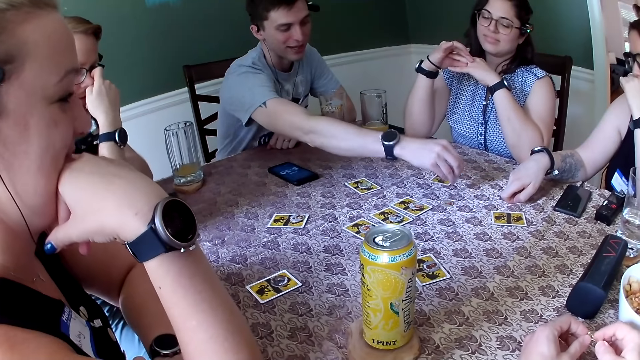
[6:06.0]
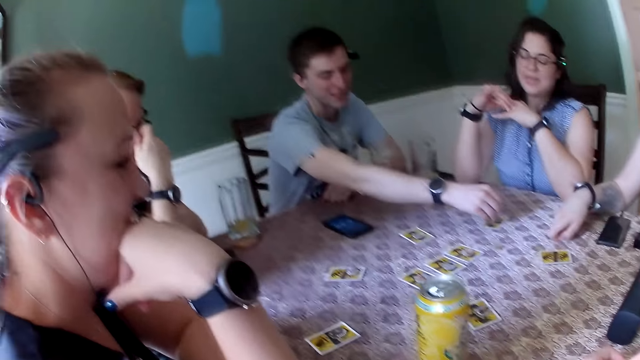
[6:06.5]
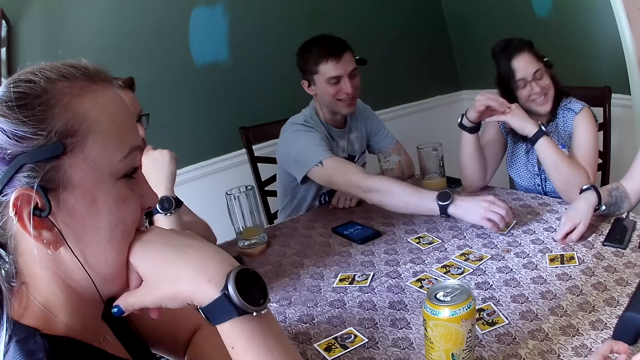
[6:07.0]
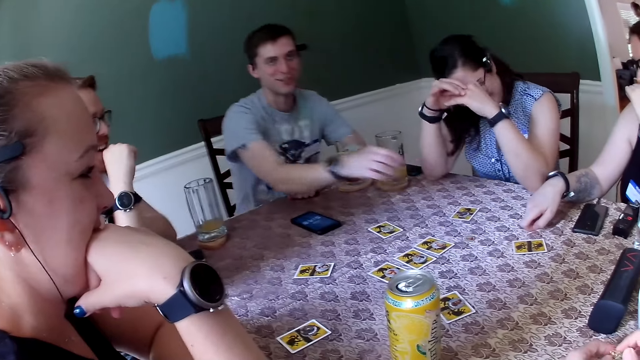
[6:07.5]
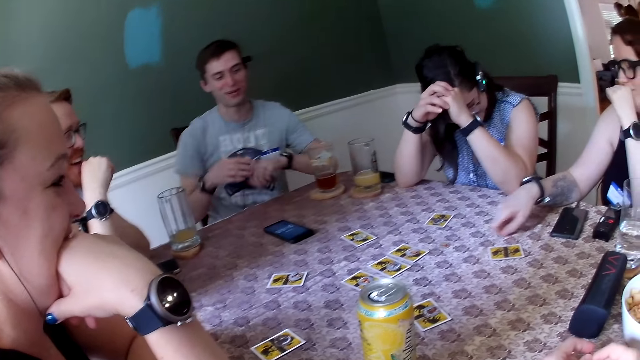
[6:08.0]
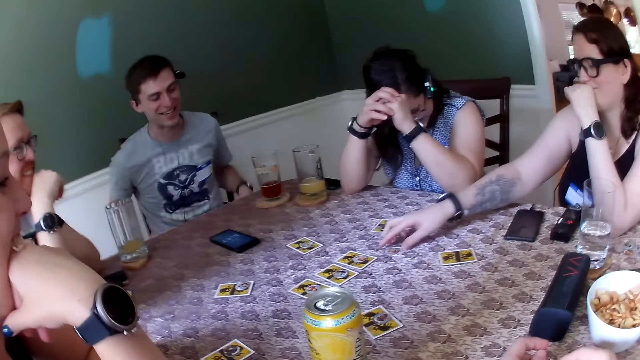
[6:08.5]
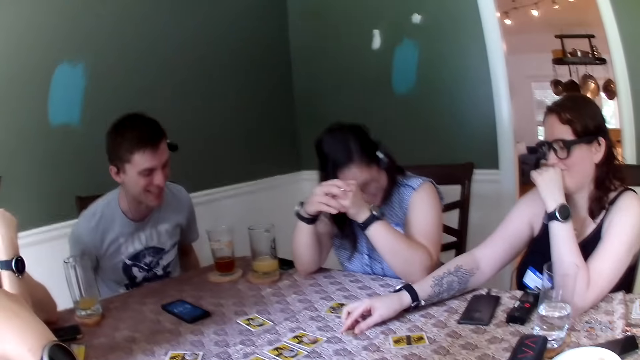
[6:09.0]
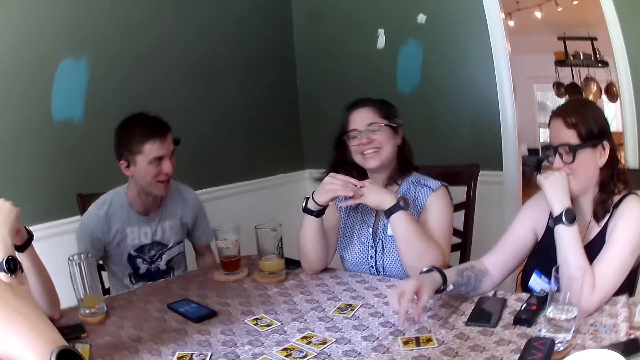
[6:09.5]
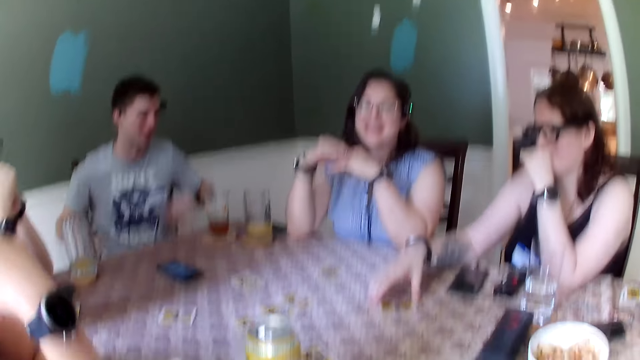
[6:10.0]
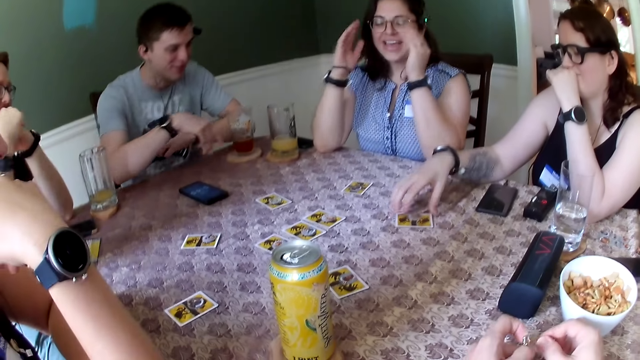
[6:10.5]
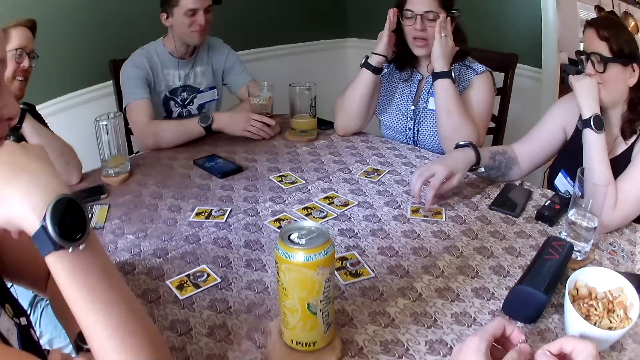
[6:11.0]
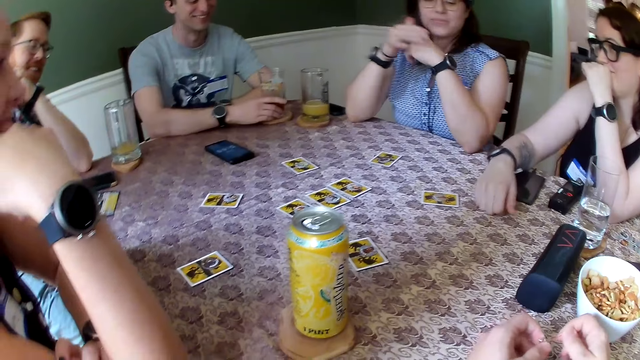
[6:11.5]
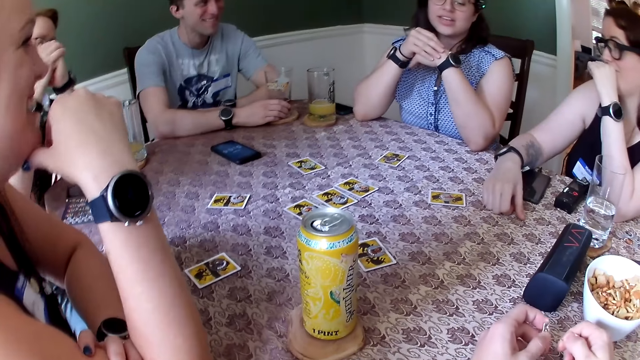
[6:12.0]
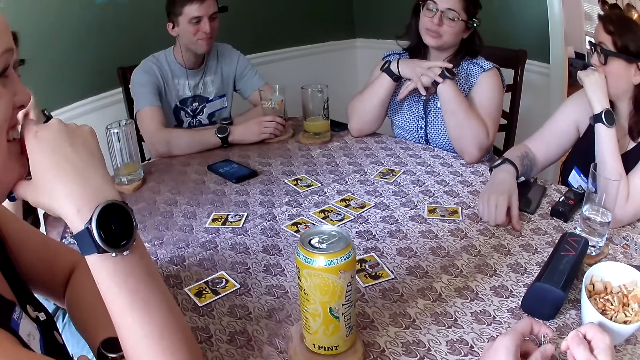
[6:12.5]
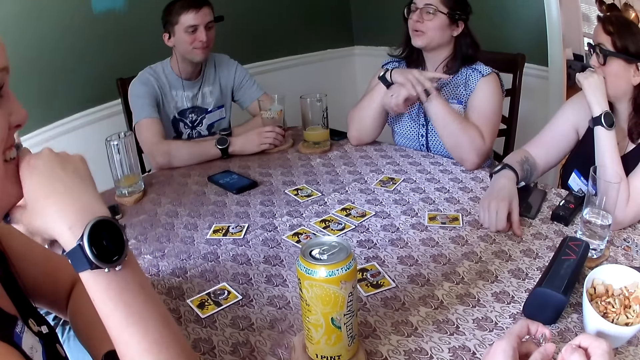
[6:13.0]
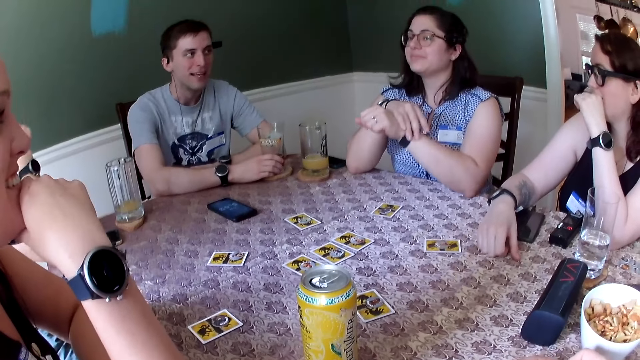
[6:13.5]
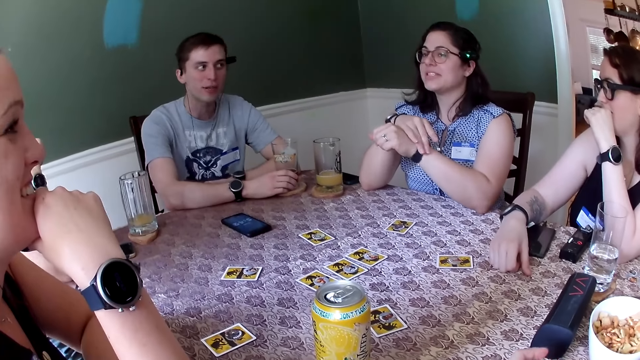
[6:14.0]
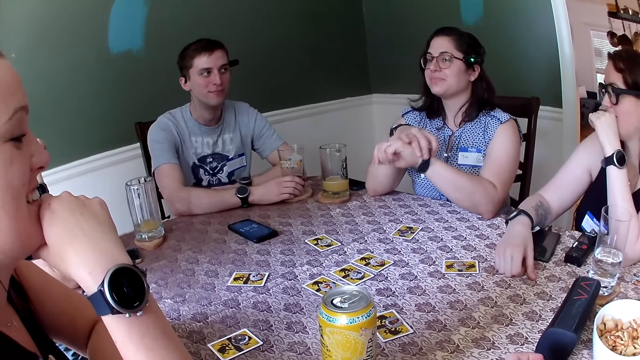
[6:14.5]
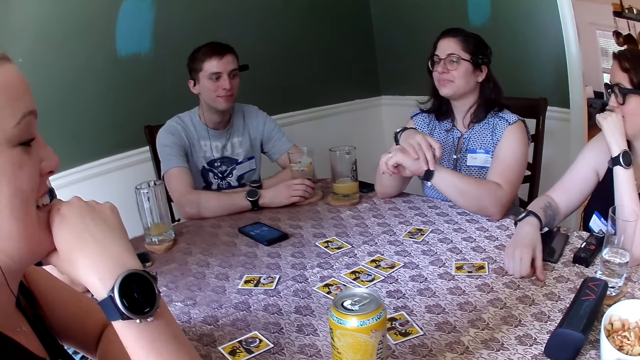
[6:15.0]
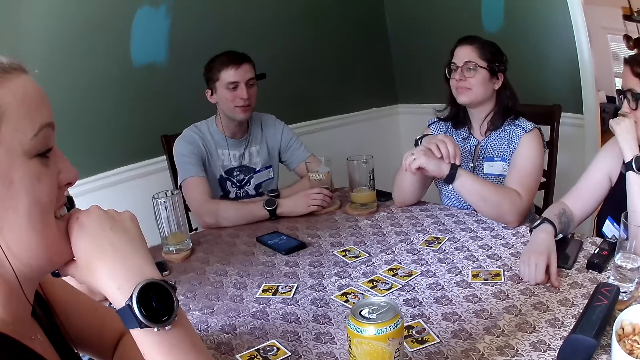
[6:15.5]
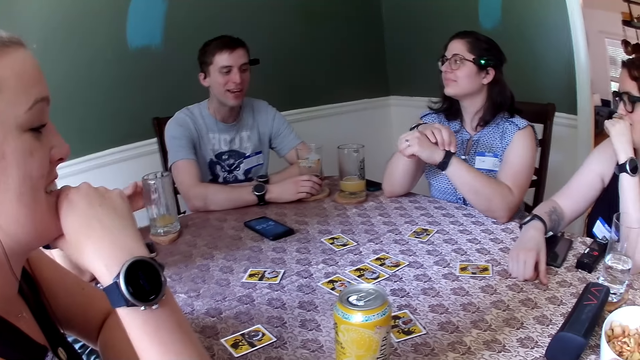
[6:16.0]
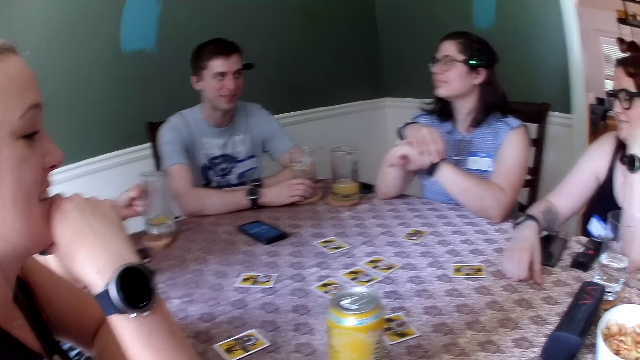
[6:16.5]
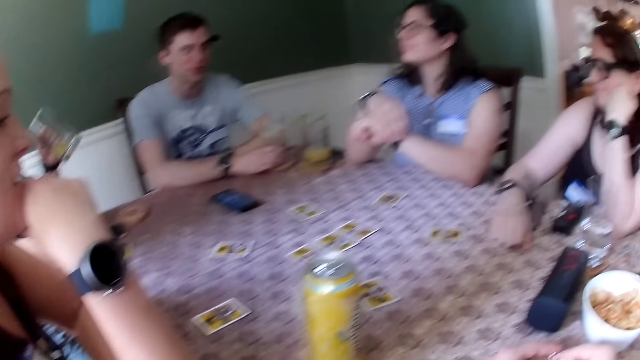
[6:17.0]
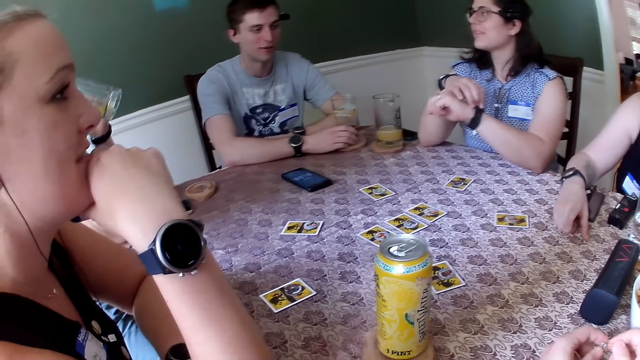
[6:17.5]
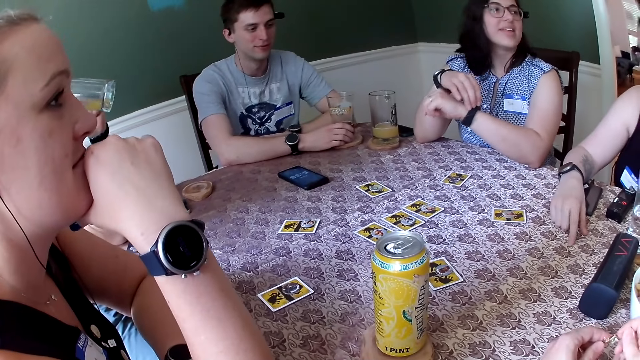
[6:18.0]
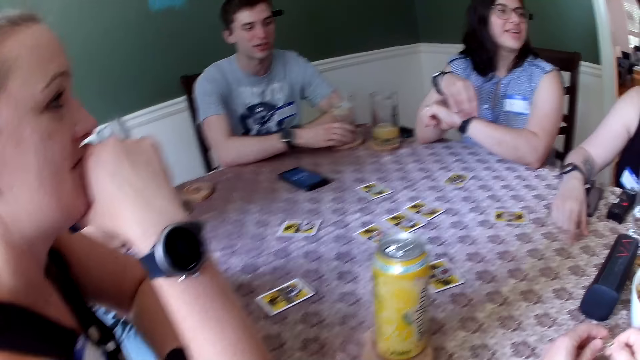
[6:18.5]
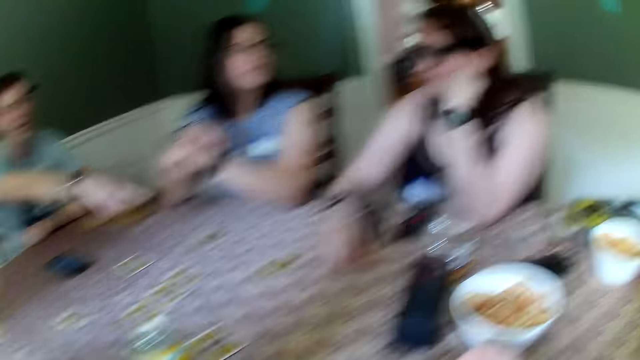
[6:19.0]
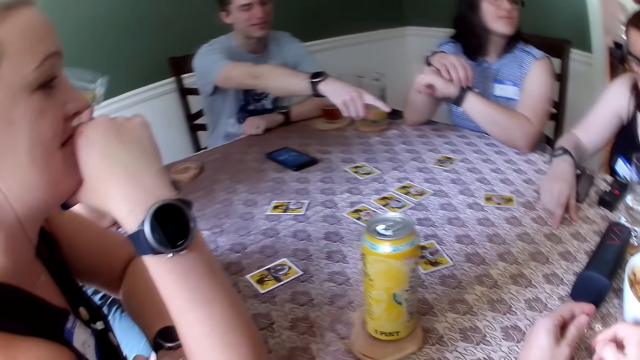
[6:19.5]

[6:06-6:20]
The man drops the chip on the table with his right hand. The woman adjusts the chip on the table with her right hand and adjusts the card on the table with her right hand. The first man holds the cup on the table with his right hand. Another man picks the cup from the table with his left hand.

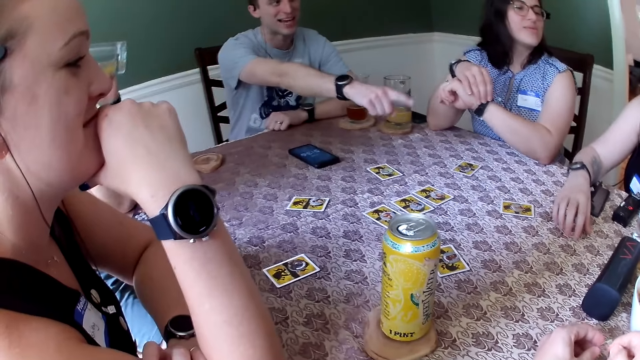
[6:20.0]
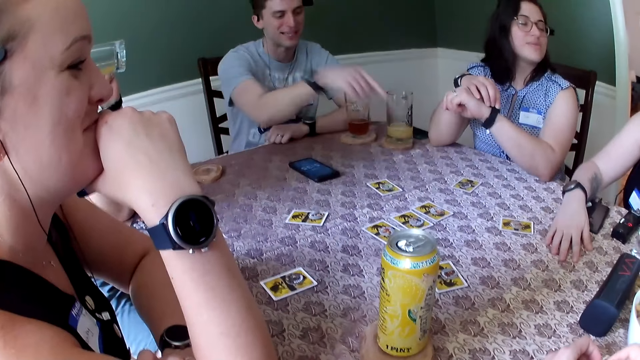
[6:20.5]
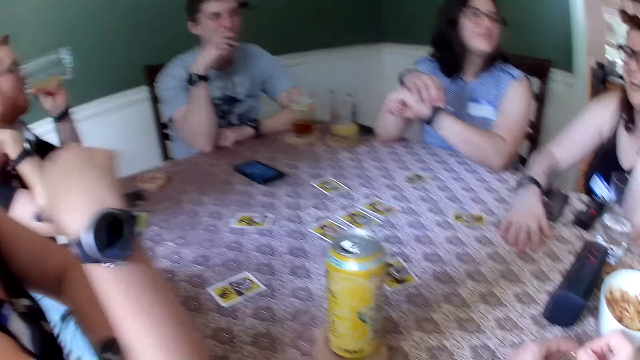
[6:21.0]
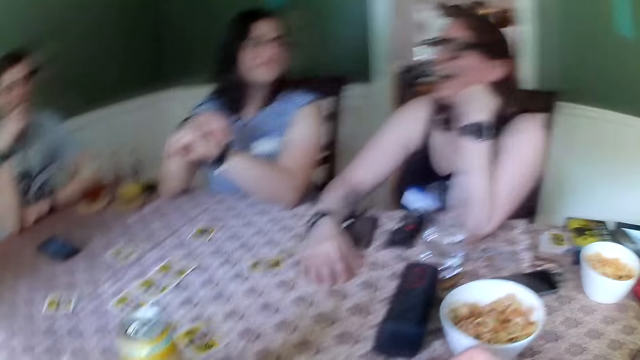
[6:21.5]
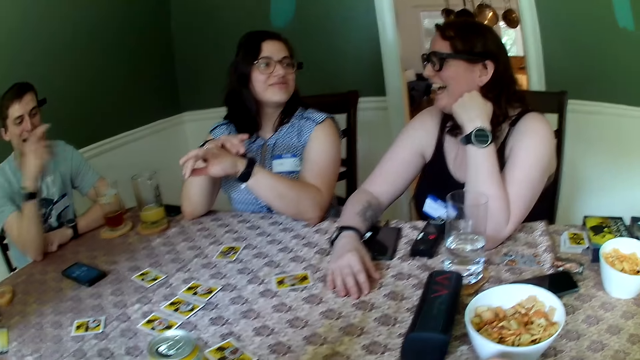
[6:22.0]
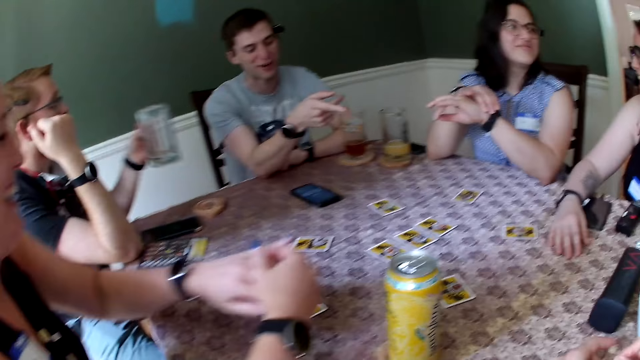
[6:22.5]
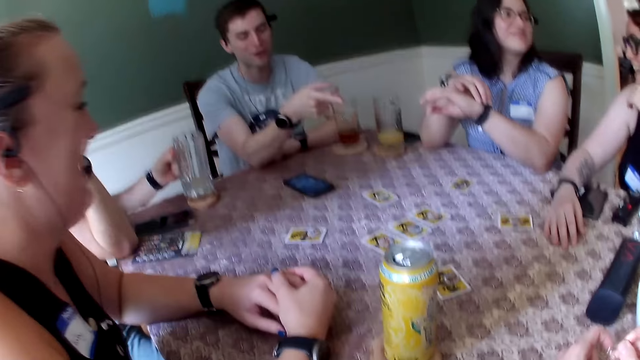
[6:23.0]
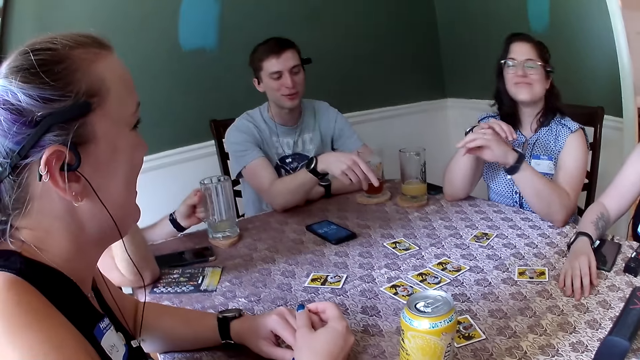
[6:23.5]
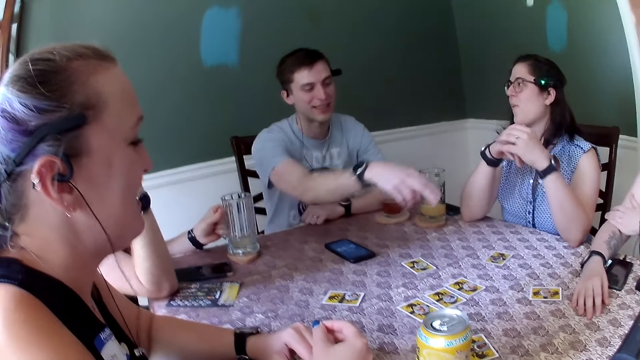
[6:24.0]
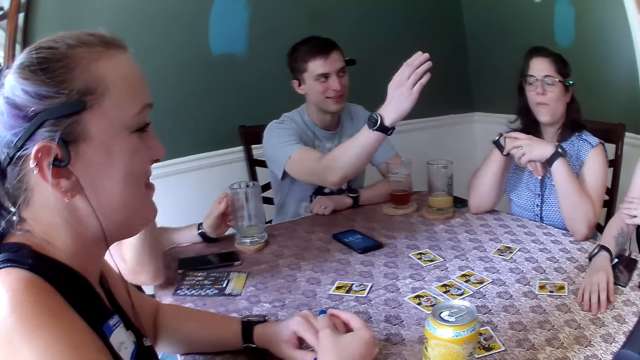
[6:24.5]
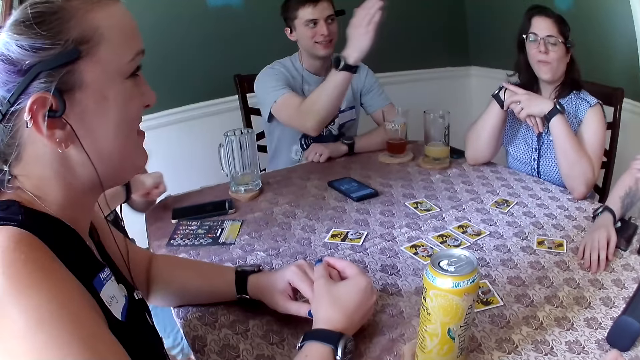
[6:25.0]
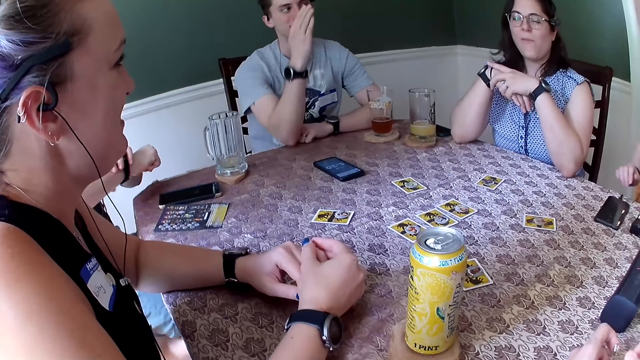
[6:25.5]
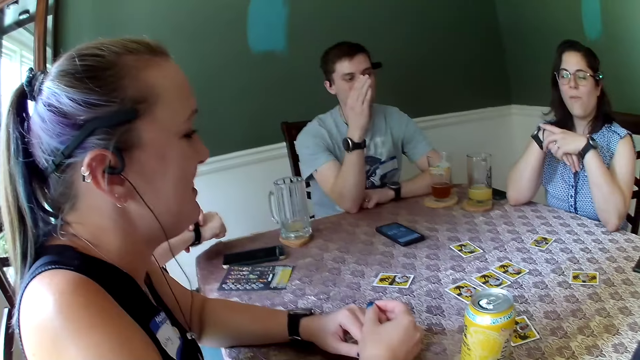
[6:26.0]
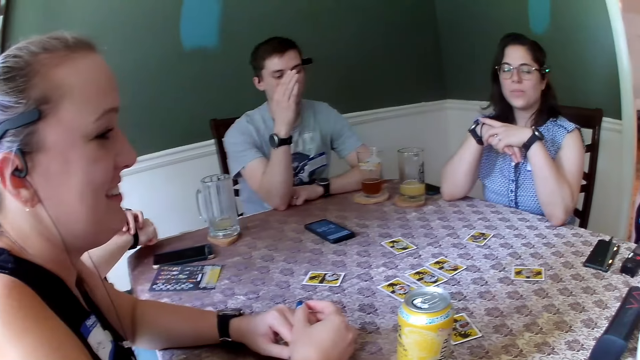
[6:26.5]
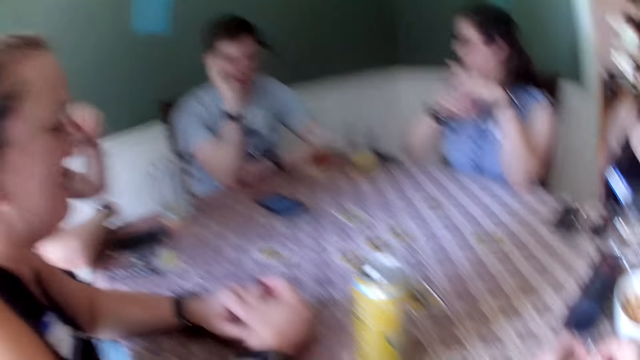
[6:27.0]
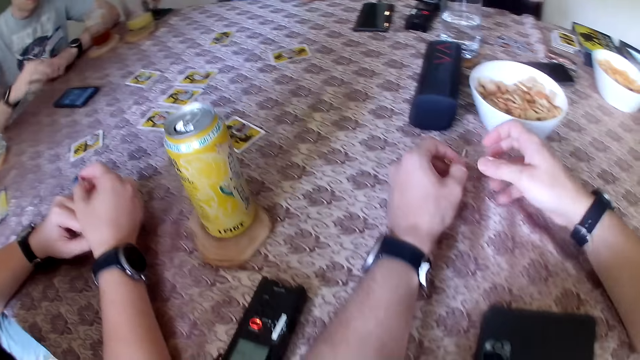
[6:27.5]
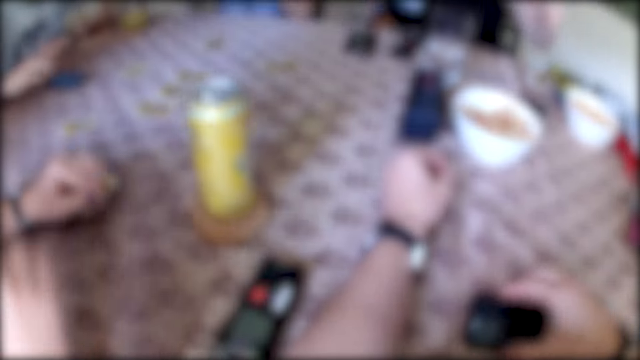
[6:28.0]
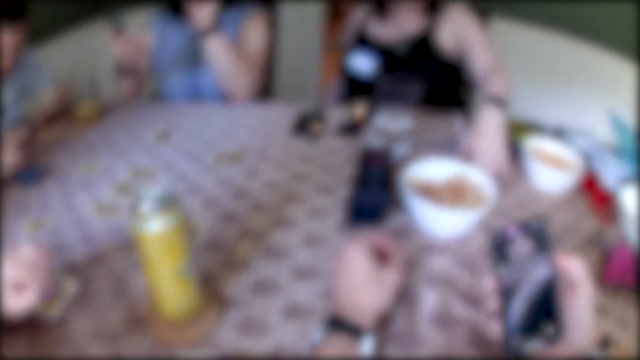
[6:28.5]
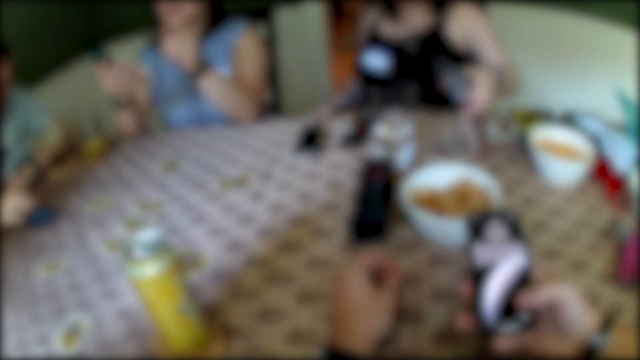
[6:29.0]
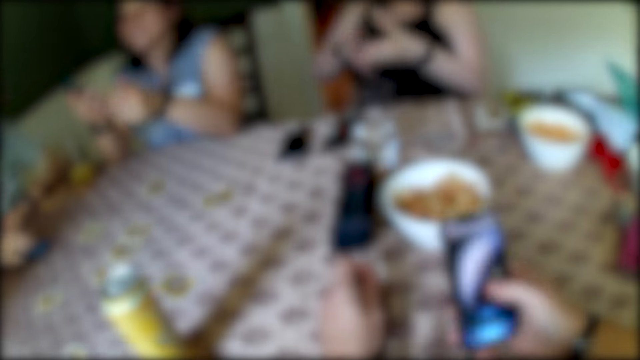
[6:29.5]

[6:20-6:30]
The man drops the cup on the table with his left hand. The camera wearer picks up a phone from the table with his right hand. He uses the phone.
